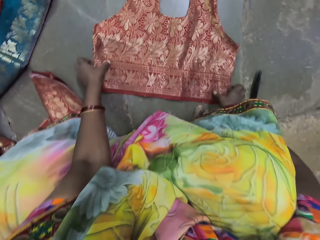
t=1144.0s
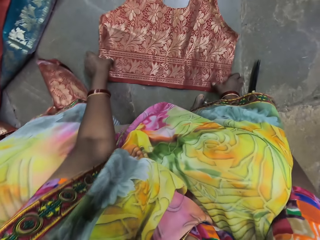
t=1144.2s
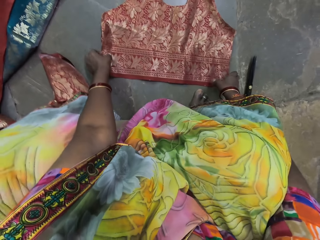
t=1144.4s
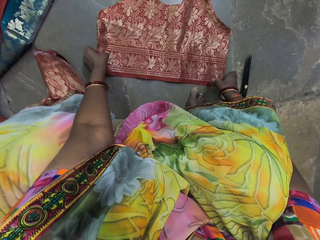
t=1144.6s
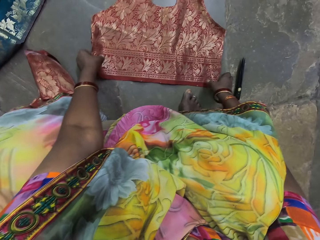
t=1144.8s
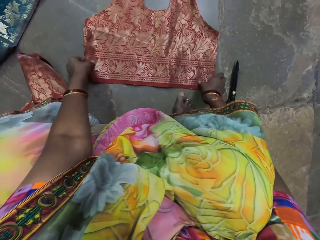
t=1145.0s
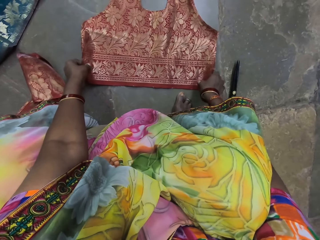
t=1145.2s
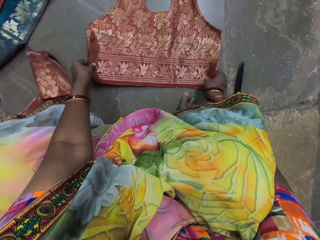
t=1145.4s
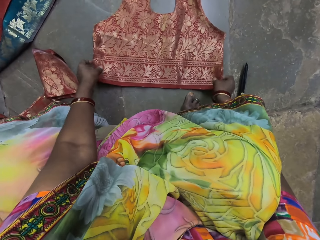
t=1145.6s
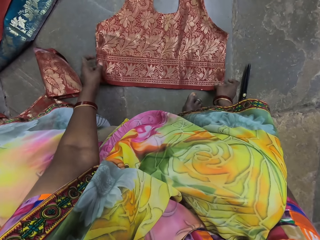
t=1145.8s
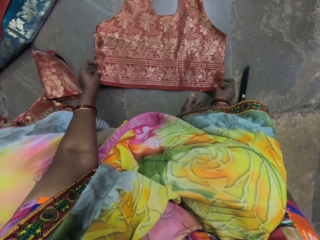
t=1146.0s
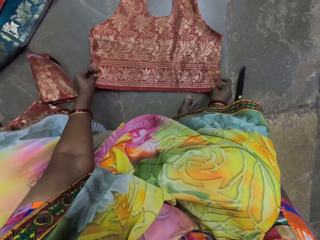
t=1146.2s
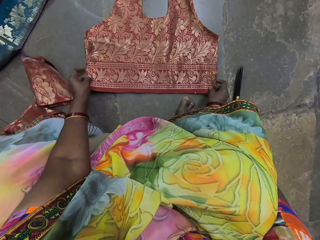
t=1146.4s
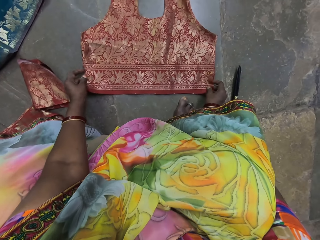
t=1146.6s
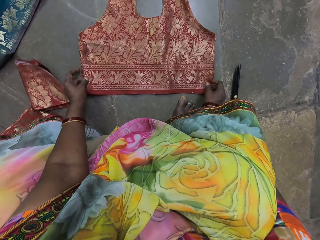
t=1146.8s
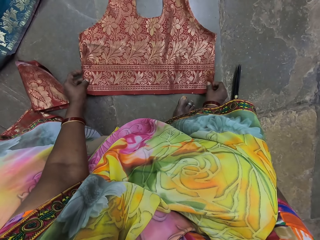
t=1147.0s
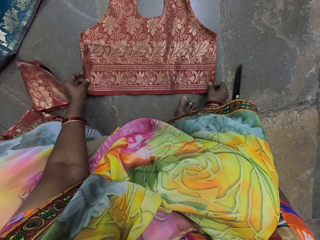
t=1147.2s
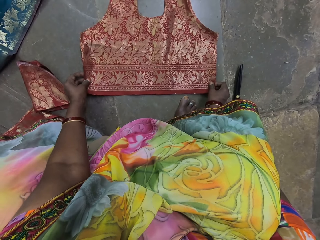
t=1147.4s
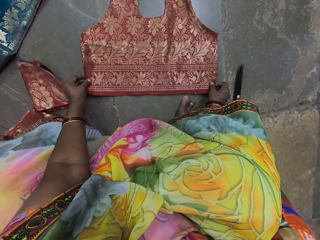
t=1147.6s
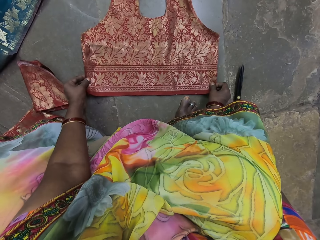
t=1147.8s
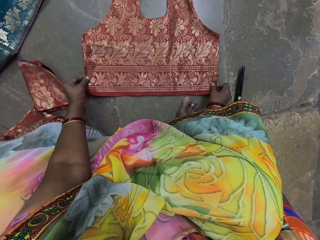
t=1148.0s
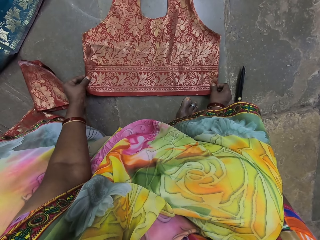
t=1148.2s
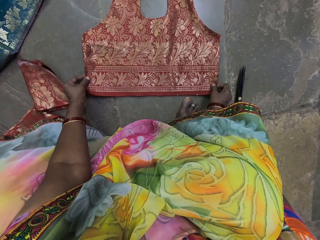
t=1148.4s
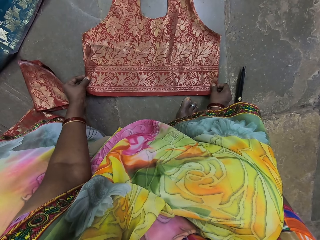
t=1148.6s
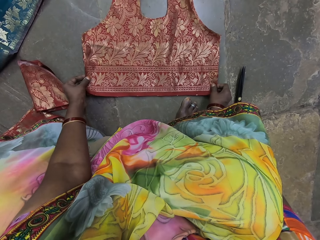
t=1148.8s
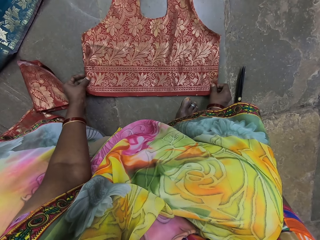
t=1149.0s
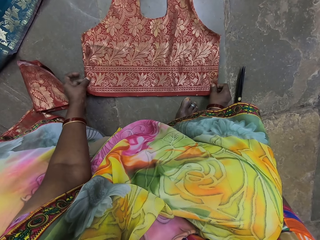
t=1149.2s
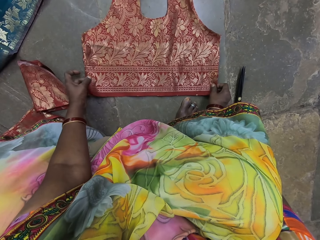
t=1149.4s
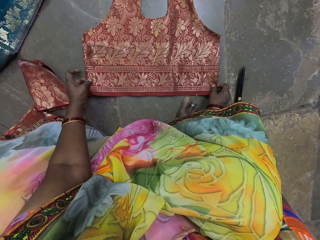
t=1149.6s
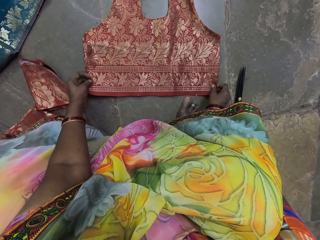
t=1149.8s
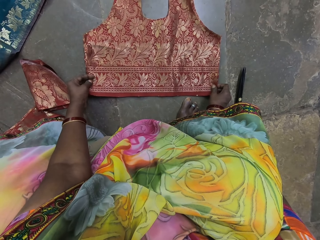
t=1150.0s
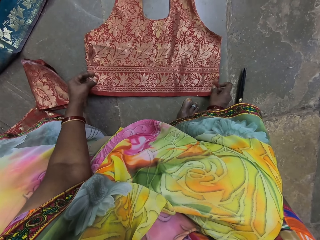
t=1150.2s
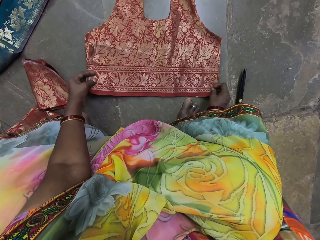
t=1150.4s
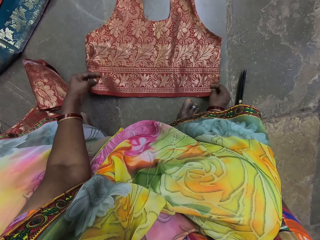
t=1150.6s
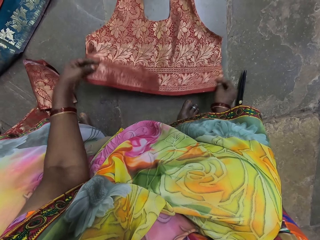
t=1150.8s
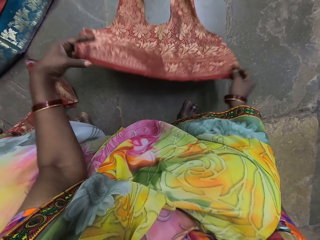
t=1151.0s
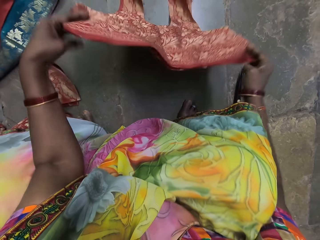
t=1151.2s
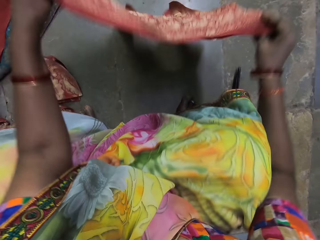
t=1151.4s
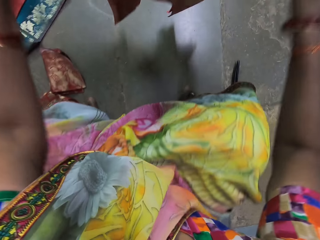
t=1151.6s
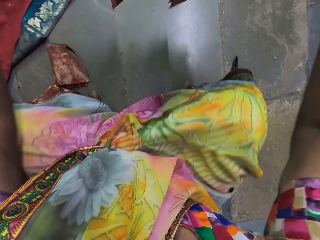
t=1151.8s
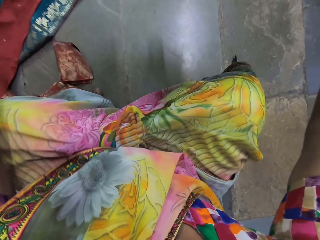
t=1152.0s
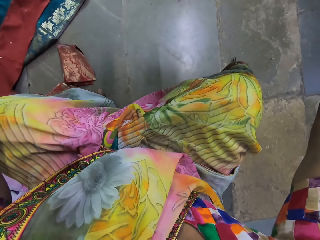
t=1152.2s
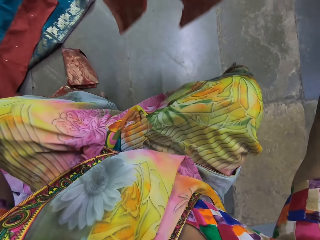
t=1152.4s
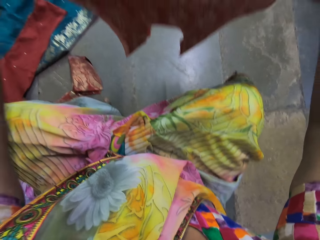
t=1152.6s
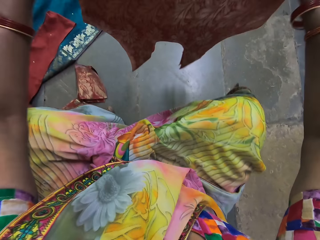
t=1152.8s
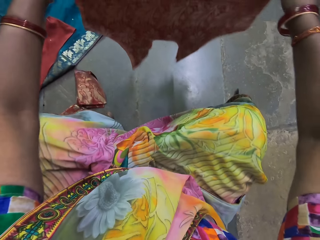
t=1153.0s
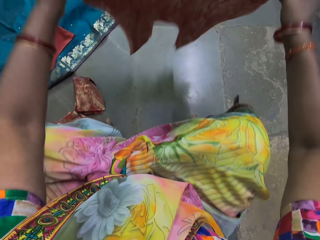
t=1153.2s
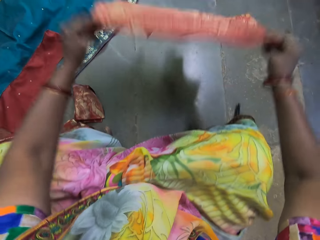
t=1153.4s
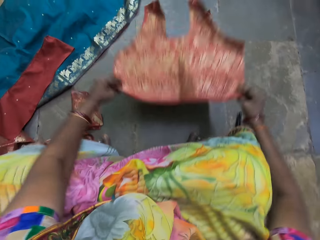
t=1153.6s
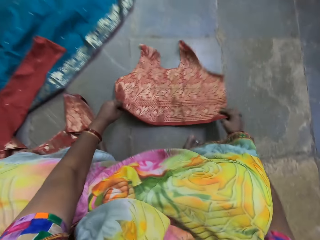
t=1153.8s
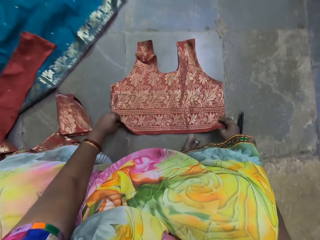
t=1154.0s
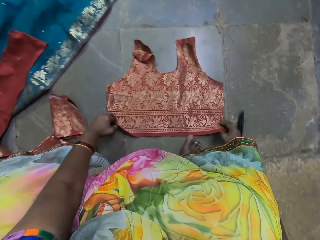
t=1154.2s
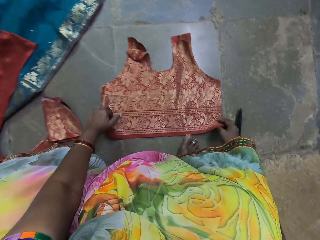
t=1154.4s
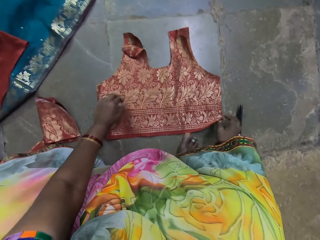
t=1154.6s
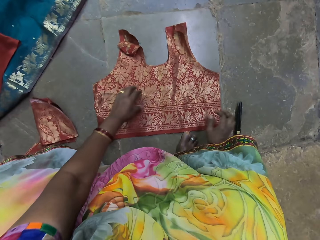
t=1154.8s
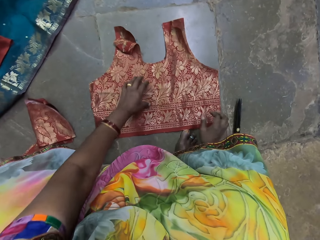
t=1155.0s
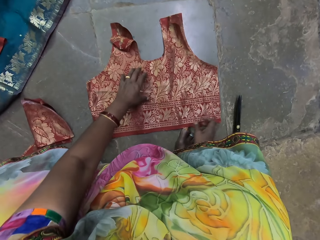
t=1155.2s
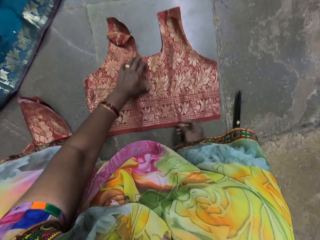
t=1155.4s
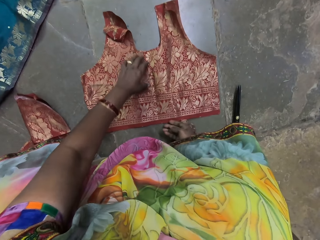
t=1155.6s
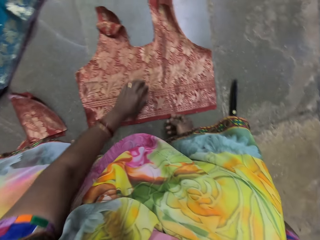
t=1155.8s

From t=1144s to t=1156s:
The camera wearer adjusts the fabric on the floor with her hands. She picks the fabric from the floor with her hands. She places the fabric on the floor with her hands.

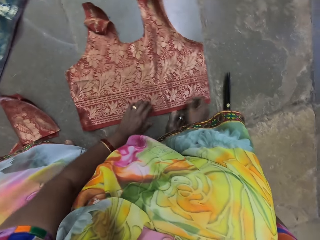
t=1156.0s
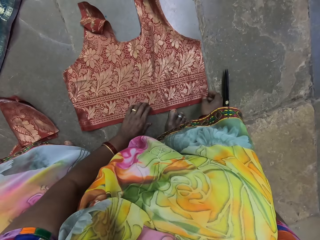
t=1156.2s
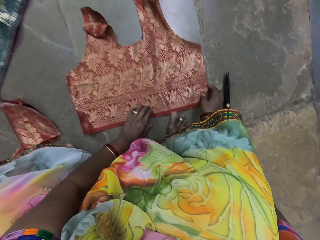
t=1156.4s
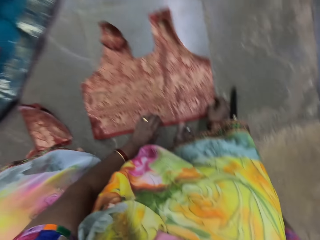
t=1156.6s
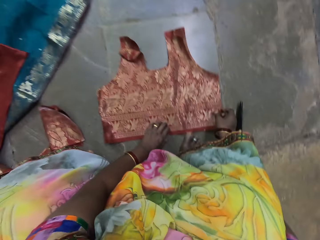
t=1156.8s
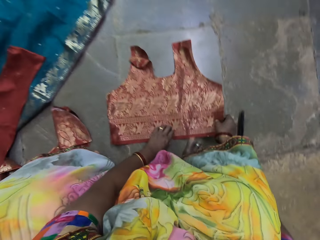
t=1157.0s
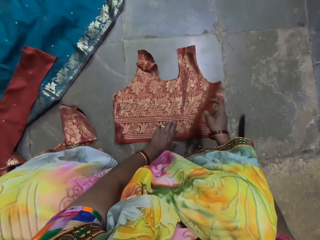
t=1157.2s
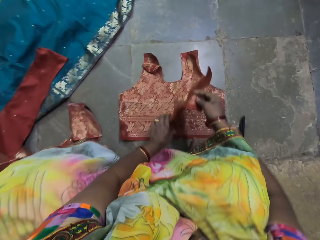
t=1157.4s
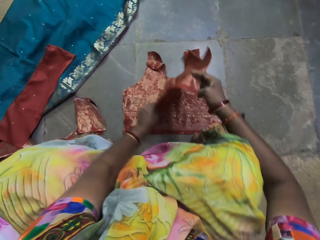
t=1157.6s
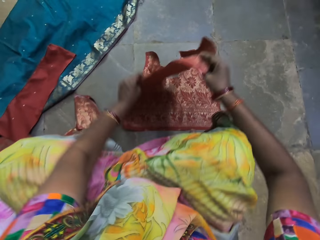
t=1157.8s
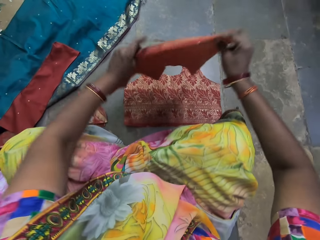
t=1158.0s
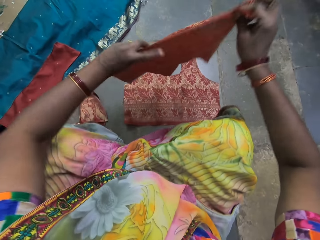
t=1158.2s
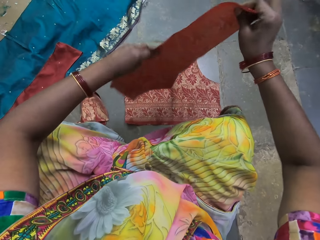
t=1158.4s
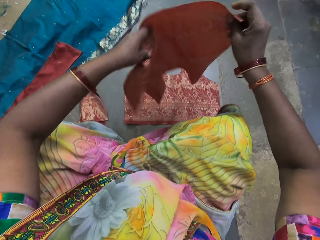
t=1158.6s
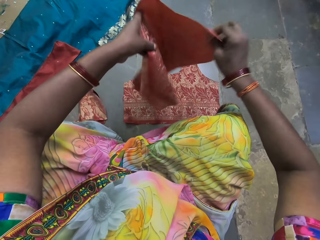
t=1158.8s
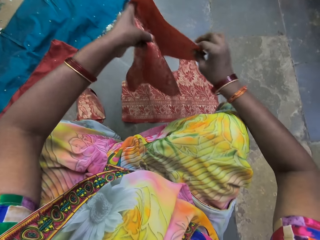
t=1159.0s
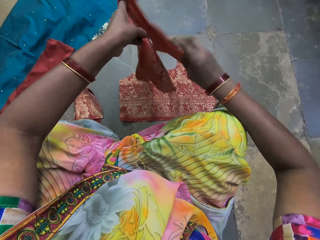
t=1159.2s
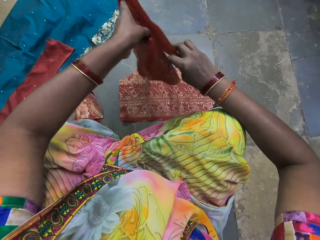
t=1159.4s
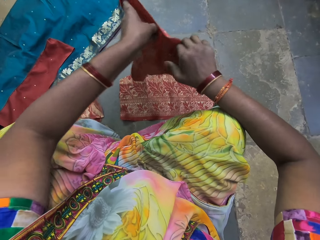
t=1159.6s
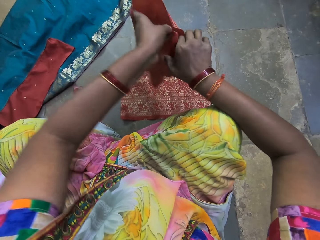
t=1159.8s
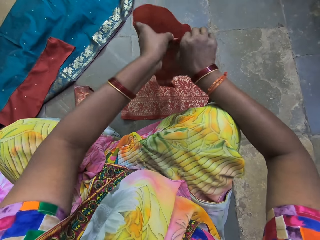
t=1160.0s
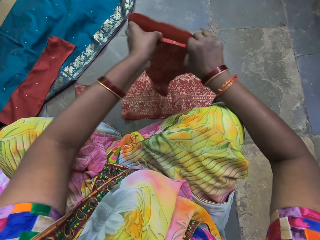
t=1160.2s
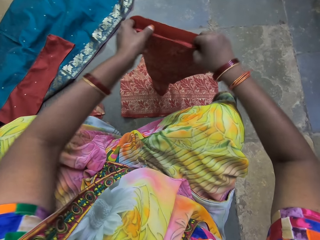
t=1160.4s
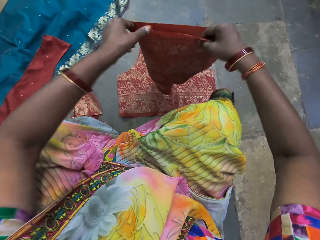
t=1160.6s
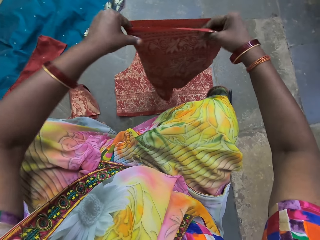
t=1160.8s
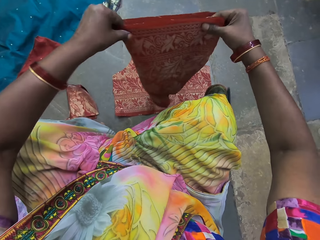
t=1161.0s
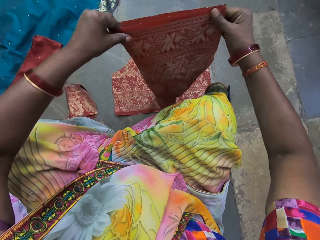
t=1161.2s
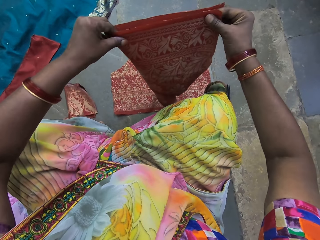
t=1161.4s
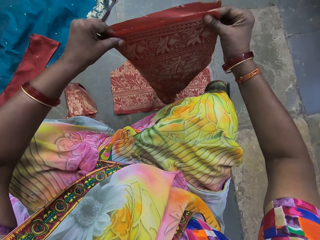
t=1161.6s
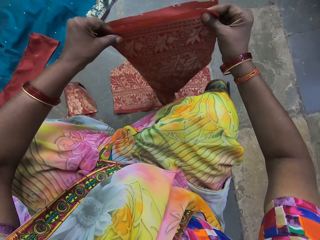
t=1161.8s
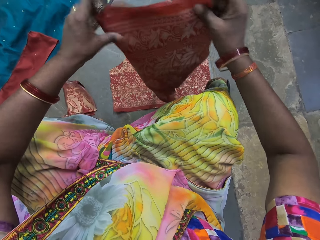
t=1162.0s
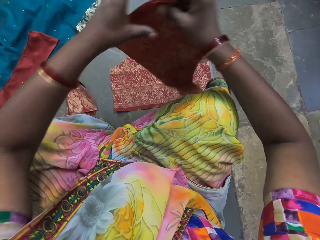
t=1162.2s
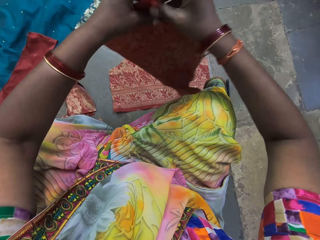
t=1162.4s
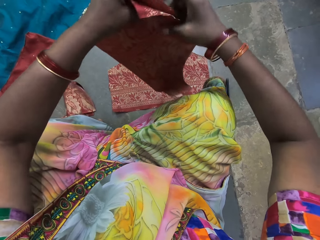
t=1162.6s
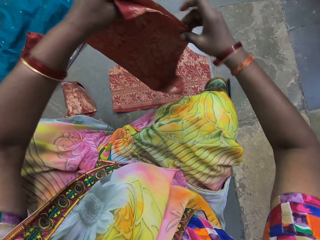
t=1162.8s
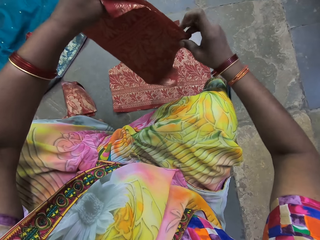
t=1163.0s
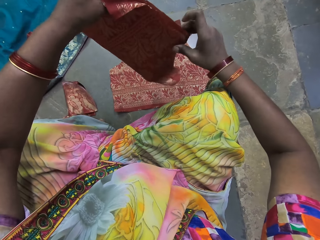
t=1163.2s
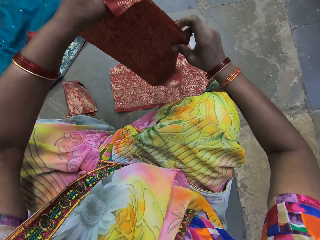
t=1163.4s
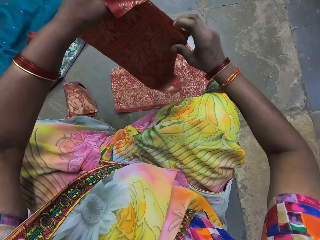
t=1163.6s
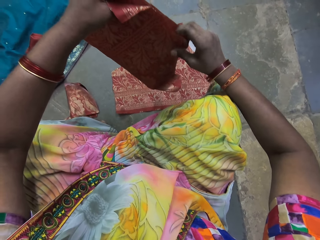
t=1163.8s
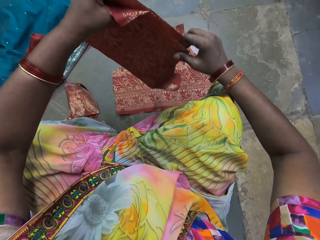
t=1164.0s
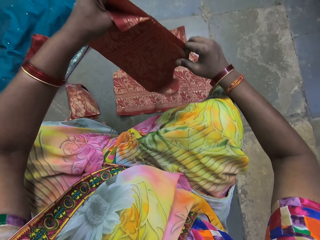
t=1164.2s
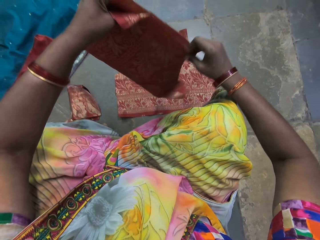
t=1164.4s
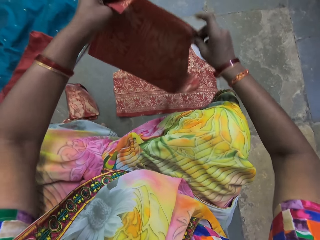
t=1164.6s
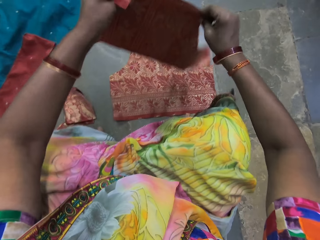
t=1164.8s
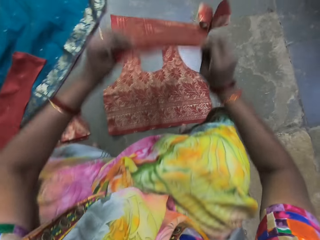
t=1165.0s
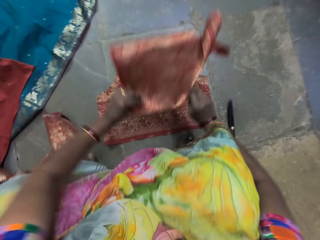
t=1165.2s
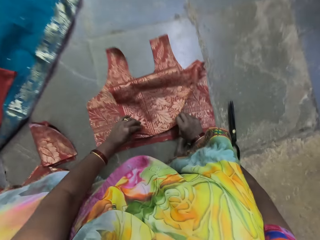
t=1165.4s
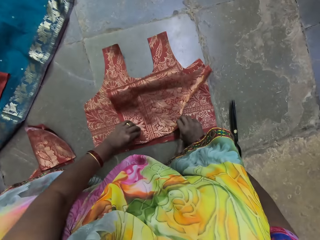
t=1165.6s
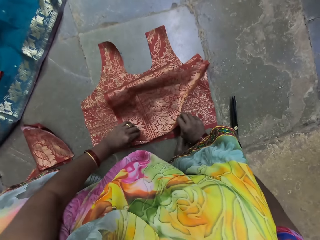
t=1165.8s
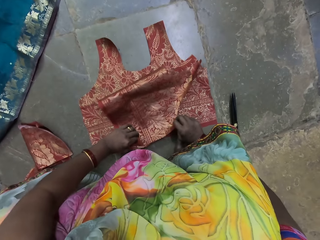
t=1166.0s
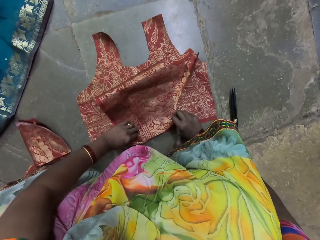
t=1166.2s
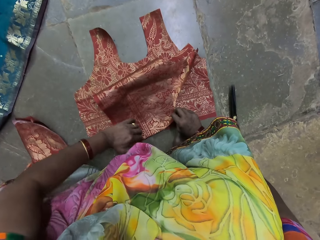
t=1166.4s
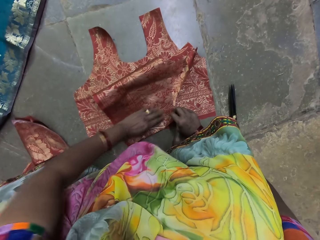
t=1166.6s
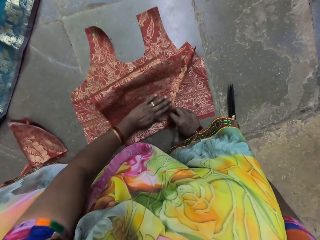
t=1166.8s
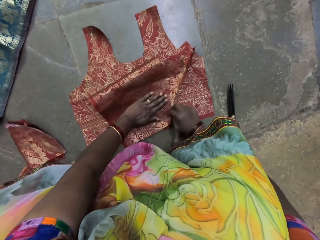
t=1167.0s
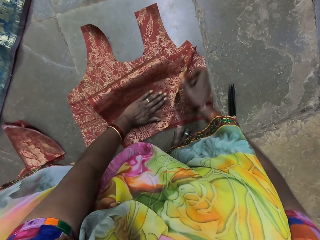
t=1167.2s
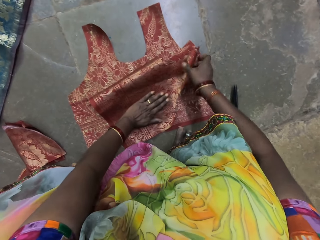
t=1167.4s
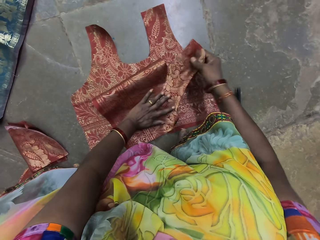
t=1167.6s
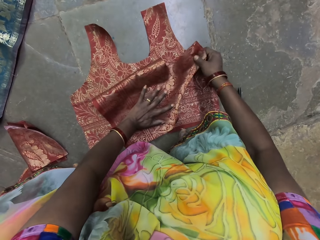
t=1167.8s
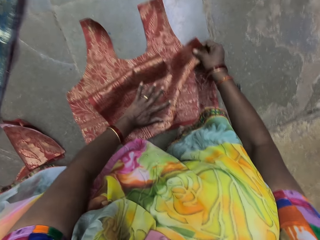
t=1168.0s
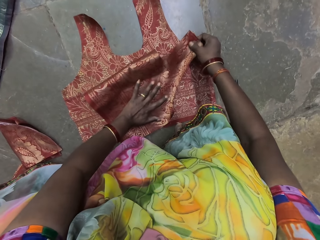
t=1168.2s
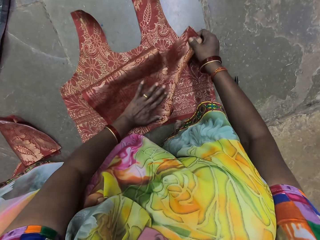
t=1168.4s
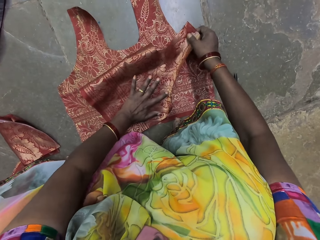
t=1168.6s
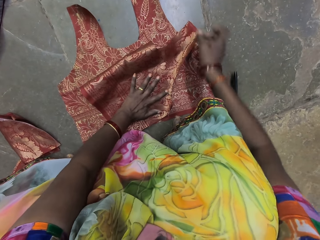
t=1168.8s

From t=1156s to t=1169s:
The camera wearer places her left hand on the fabric on the floor. A man interacts with the camera wearer. The camera wearer picks a fabric from the floor with her right hand. She holds the fabric with her hands. She folds the fabric with her hands. She places the folded fabric on a fabric with her hands. She places her left hand on the folded fabric. She adjusts the folded fabric on the fabric with her right hand.
